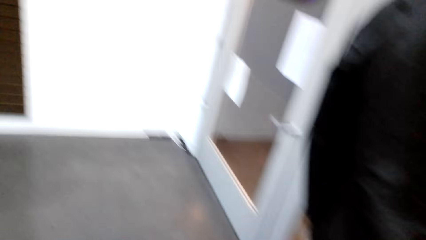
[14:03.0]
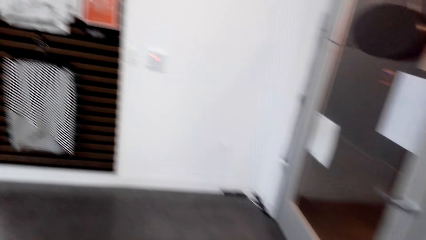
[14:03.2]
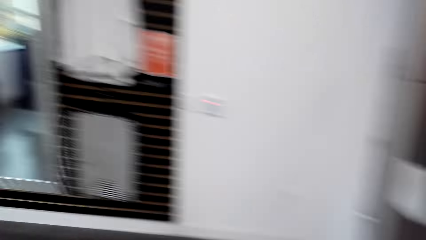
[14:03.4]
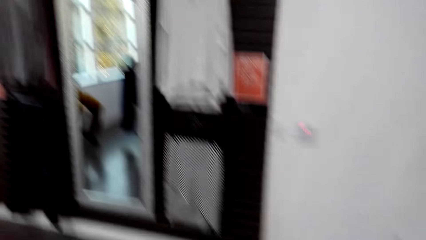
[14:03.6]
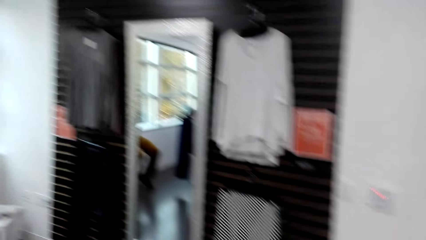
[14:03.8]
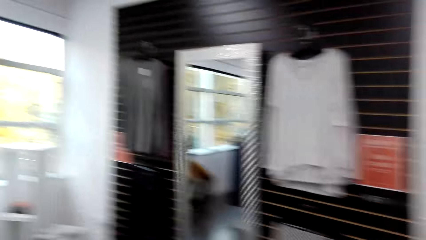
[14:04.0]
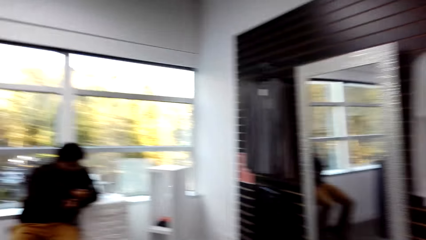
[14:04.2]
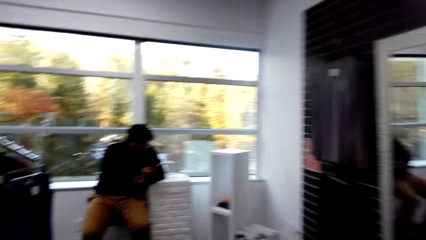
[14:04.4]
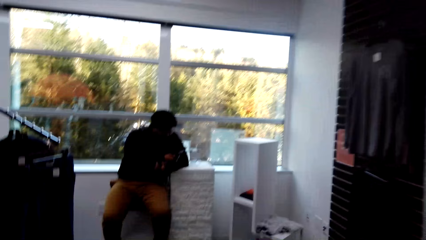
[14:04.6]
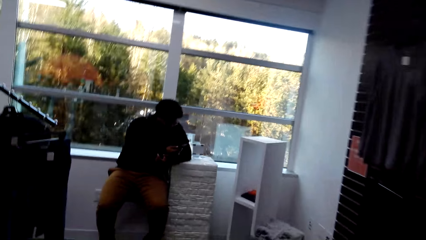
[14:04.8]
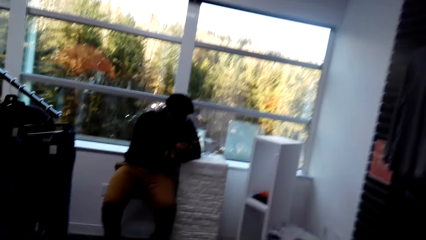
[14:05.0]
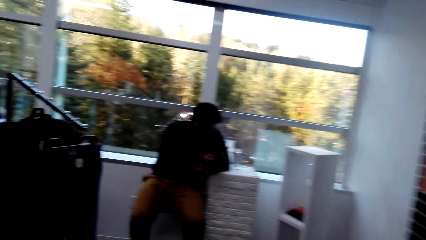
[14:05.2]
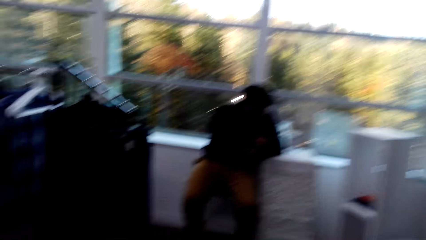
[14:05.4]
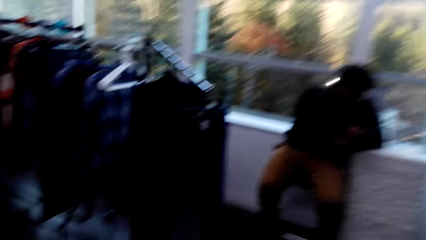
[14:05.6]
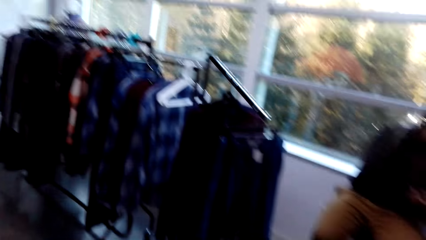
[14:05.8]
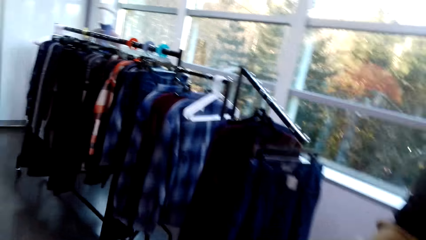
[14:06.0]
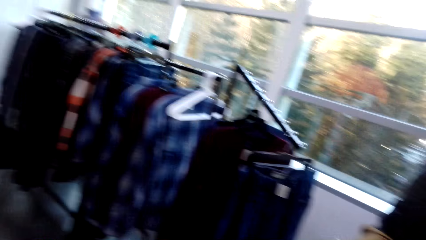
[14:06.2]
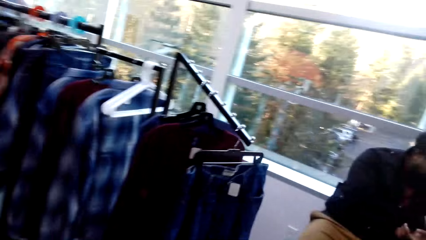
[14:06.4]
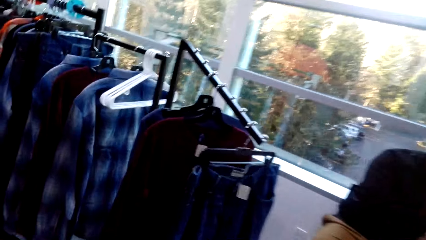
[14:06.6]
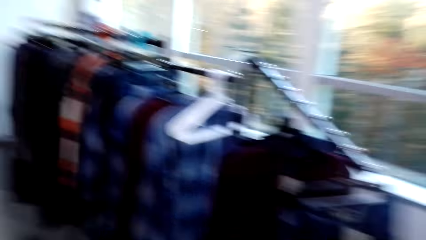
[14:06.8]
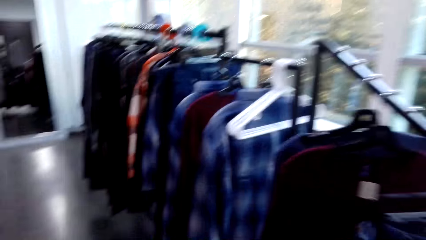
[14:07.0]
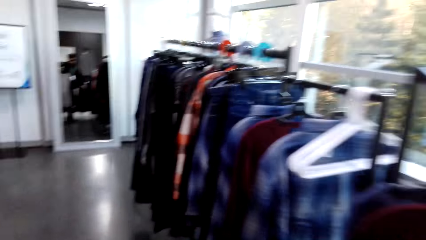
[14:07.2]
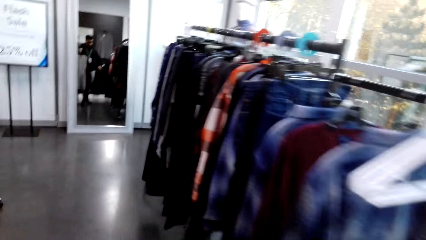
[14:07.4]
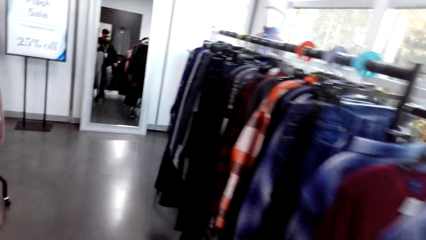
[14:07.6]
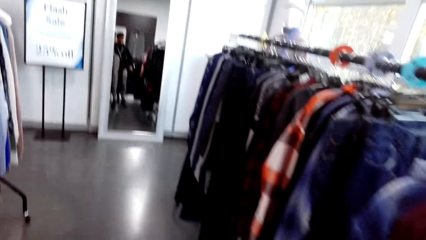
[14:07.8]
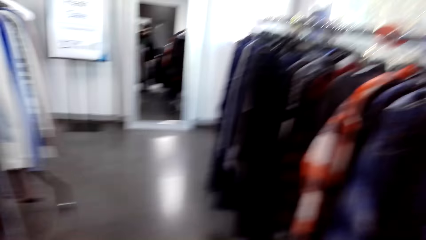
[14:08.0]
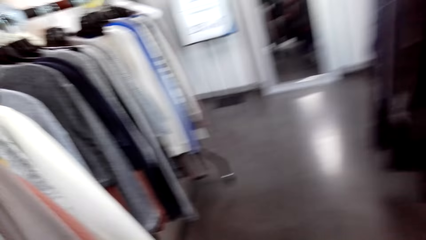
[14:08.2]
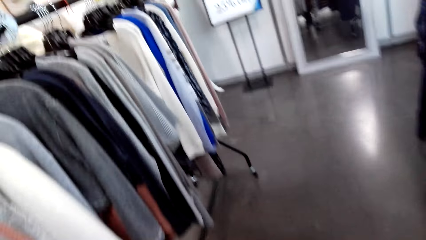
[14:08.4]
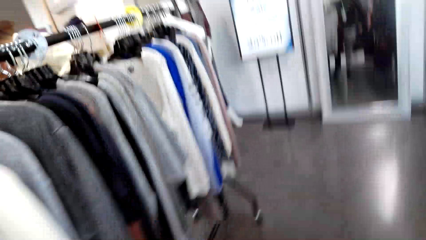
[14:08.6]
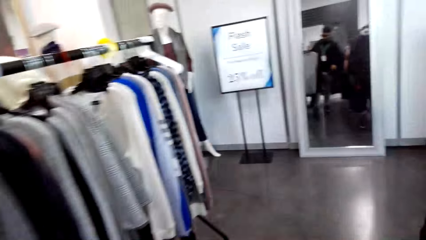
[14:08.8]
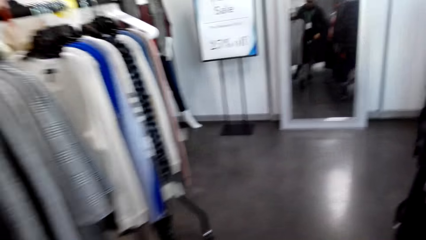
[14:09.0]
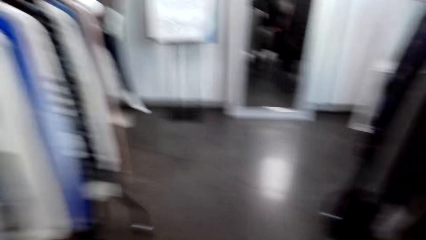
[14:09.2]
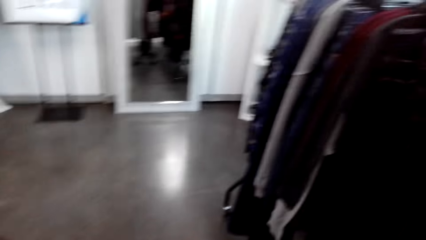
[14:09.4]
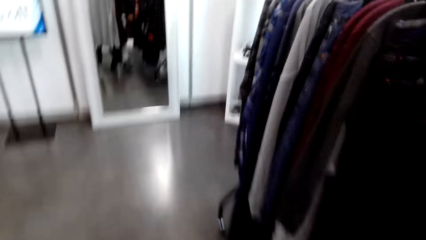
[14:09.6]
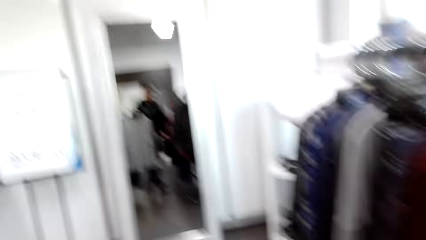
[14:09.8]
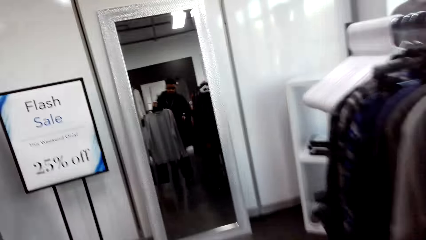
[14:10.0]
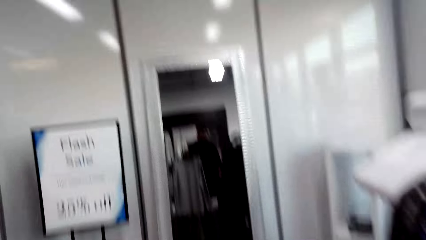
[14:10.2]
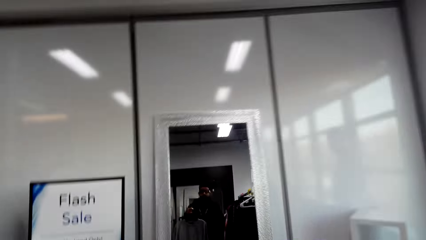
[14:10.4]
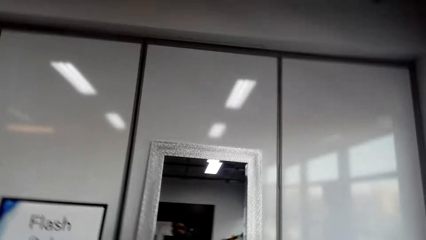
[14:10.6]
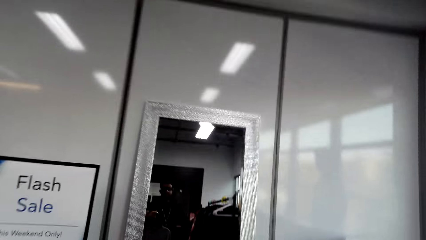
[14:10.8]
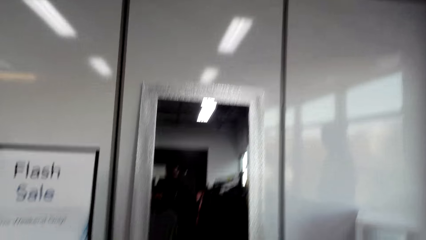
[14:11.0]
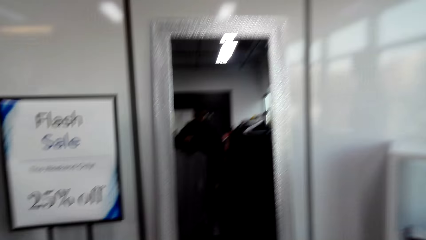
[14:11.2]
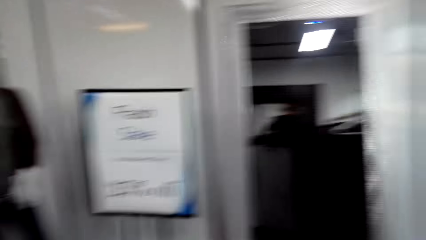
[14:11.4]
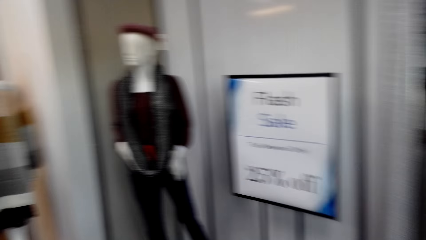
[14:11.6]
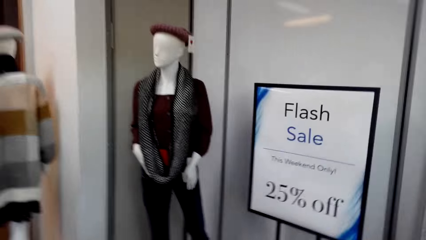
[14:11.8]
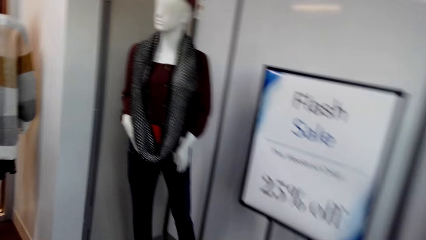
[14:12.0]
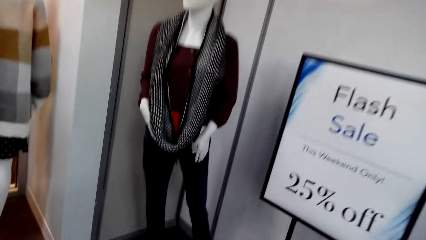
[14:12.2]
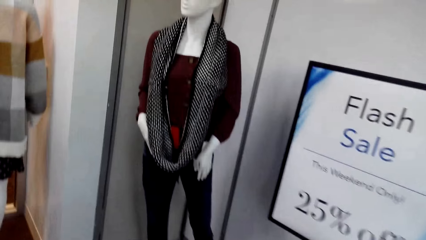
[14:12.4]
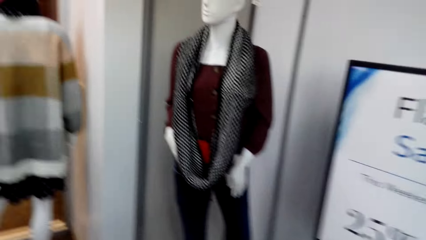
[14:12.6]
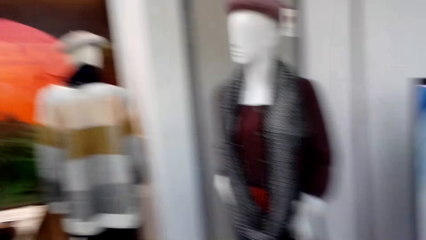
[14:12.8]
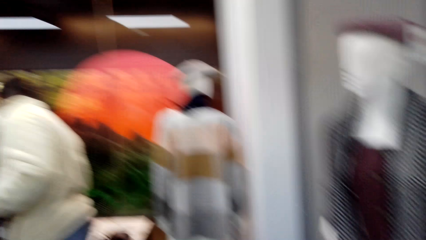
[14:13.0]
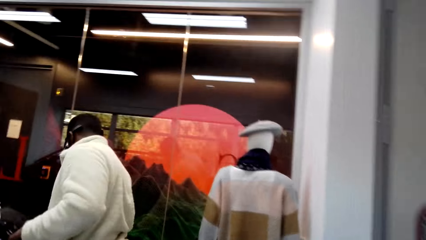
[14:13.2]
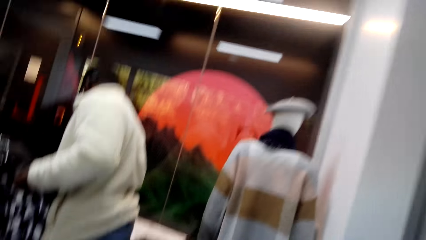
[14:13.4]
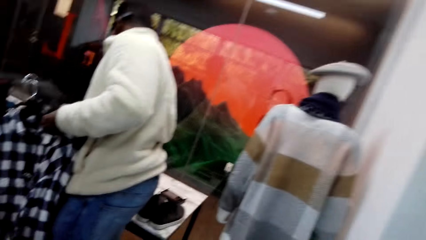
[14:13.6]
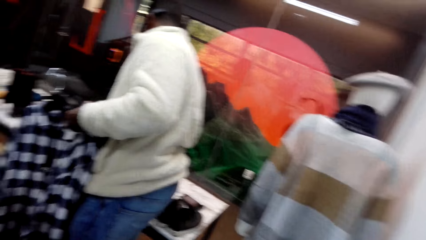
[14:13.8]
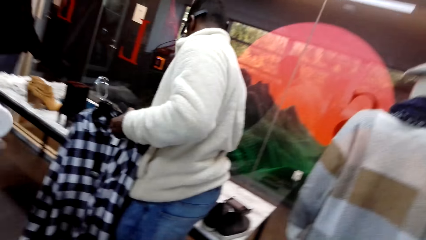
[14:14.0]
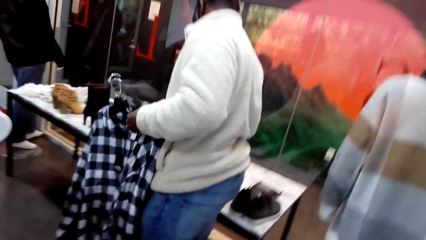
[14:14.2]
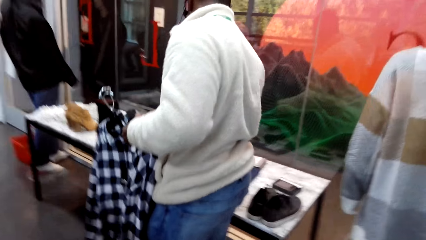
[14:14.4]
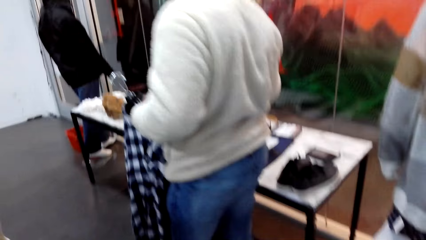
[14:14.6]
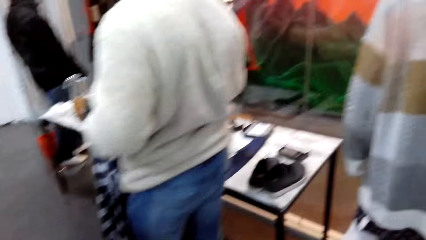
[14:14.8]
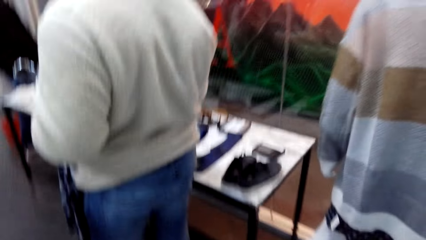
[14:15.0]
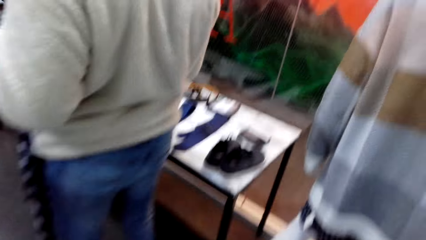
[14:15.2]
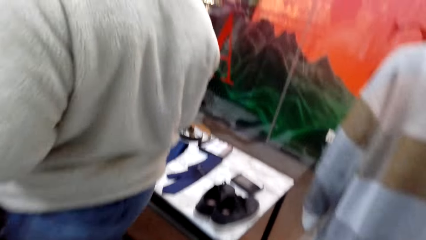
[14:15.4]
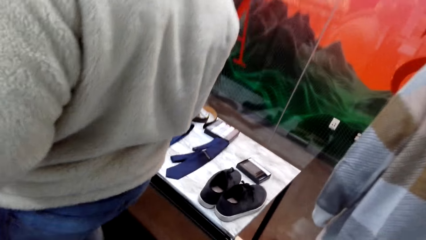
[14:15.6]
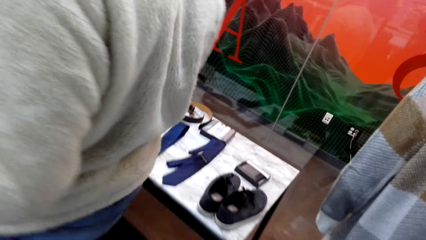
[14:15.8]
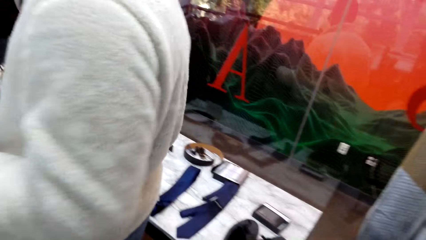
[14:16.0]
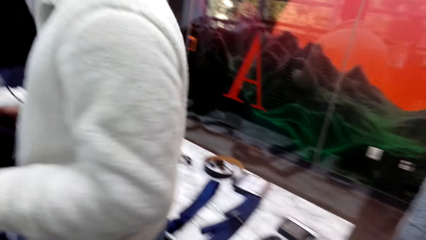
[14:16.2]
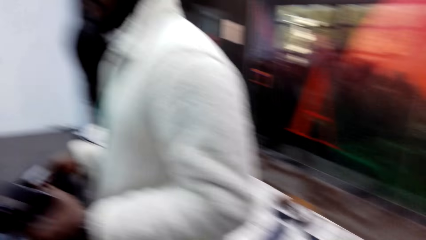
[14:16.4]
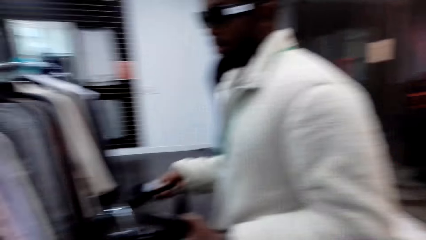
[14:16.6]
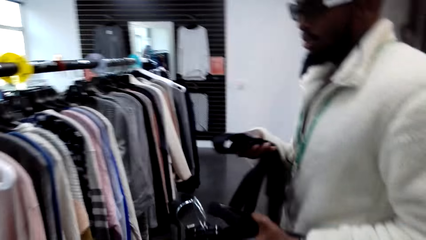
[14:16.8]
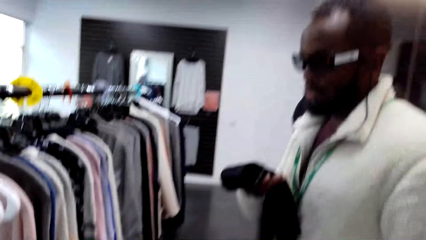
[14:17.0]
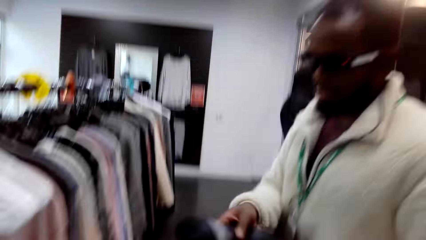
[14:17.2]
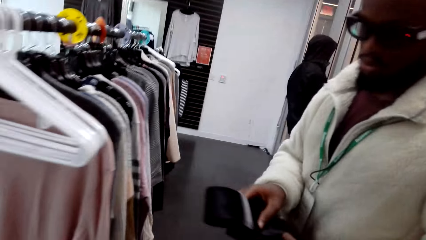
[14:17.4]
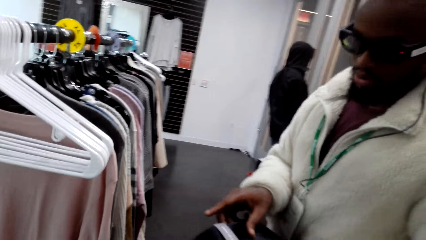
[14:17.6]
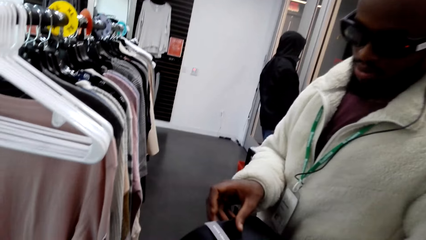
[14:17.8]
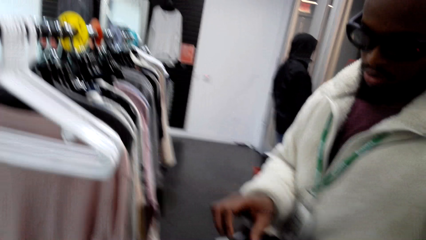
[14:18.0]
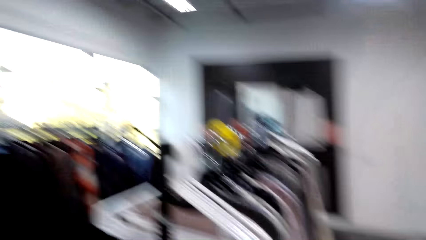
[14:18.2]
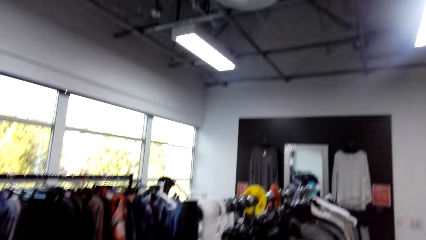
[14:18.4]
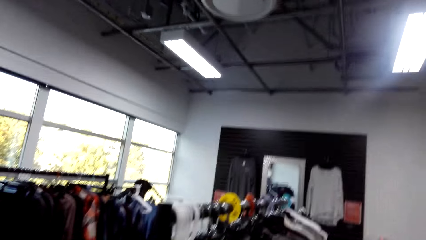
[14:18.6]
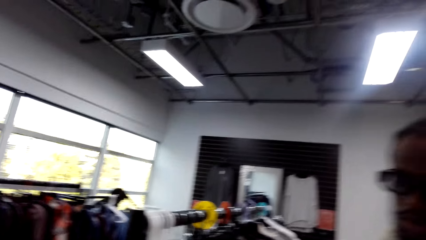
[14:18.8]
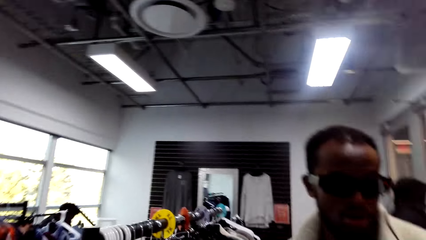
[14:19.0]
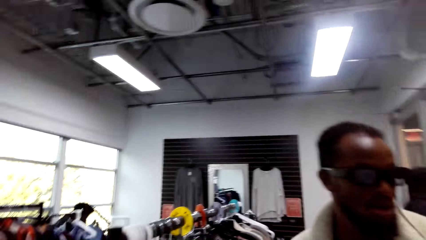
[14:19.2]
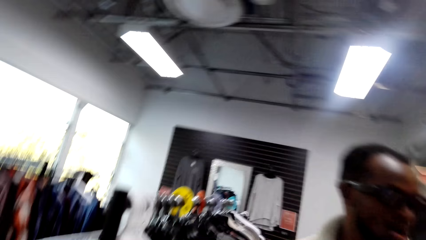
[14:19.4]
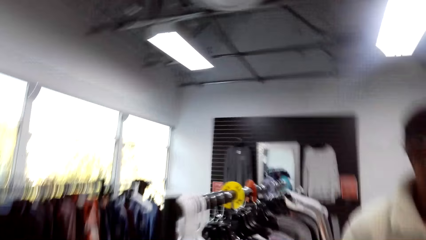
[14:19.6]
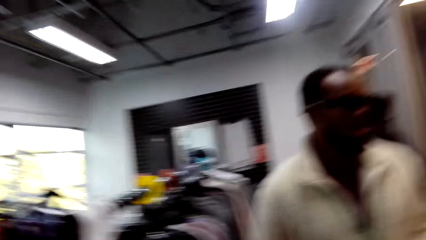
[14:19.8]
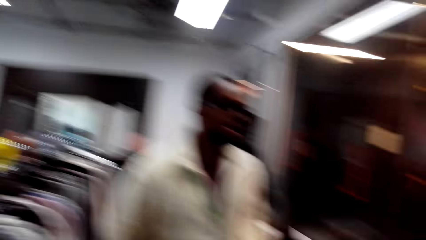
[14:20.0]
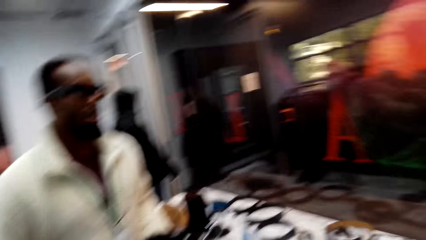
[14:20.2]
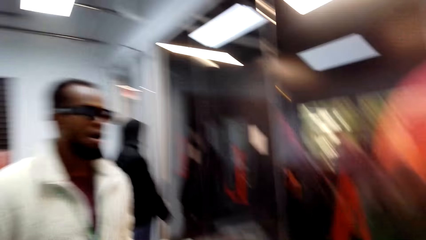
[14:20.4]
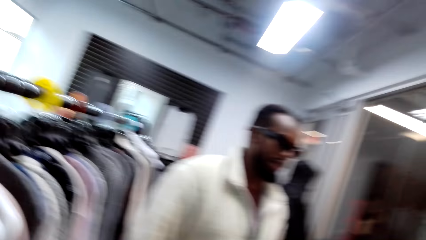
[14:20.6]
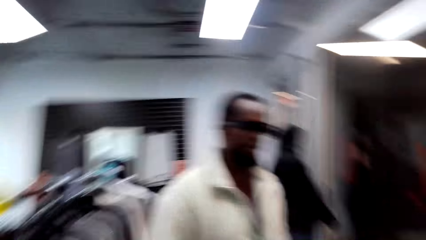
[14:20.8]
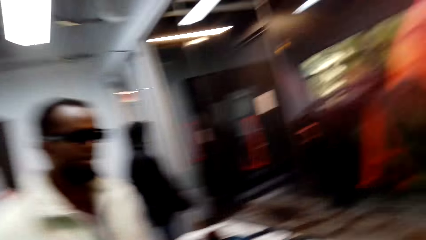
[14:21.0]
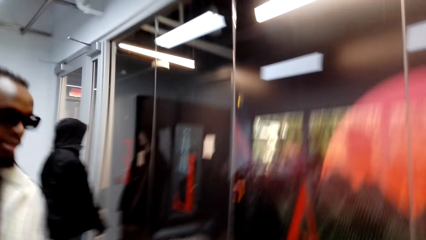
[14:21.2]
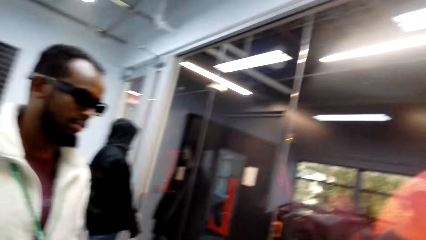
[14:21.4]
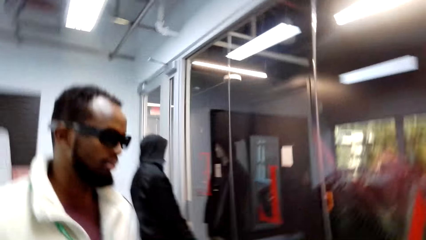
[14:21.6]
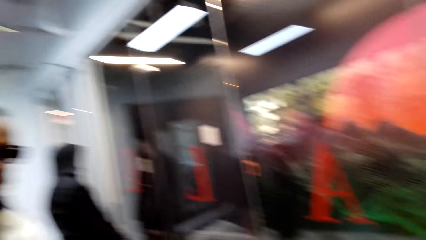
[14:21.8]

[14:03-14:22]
A person holds a phone. The camera wearer walks towards the mirror. They look around. Another person walks around. The camera wearer looks around. A third person stares at the table. The third person walks around and places the tie on the left hand. The camera wearer walks around. The third person walks around. The camera wearer turns the camera.
